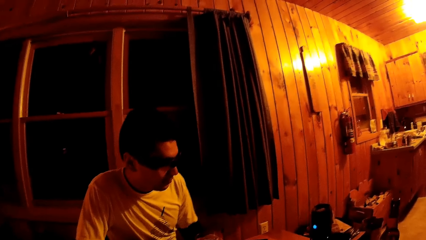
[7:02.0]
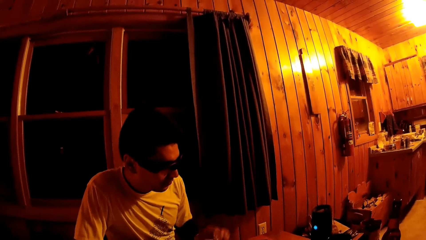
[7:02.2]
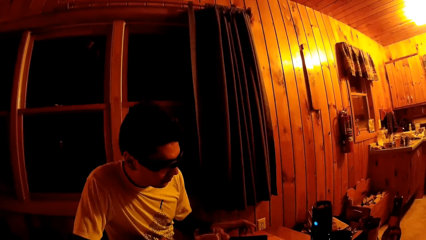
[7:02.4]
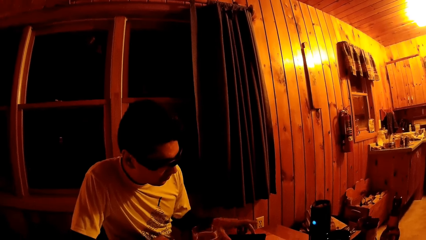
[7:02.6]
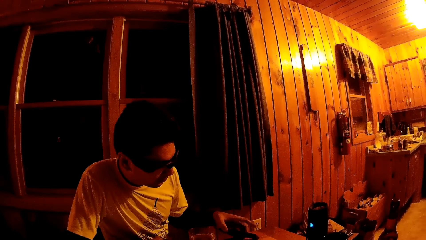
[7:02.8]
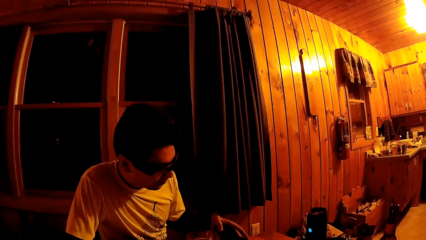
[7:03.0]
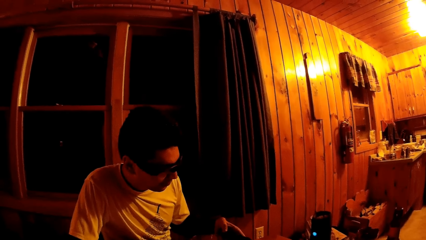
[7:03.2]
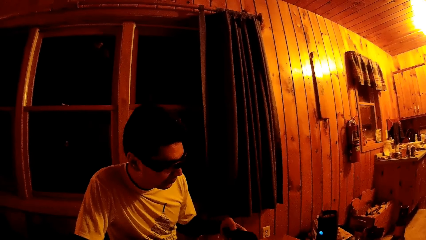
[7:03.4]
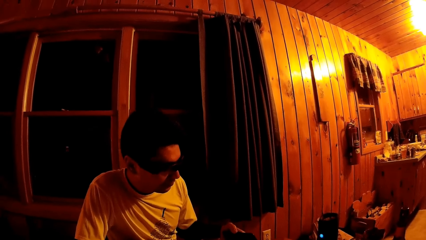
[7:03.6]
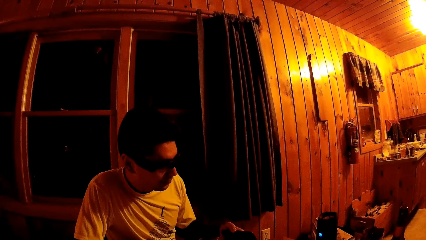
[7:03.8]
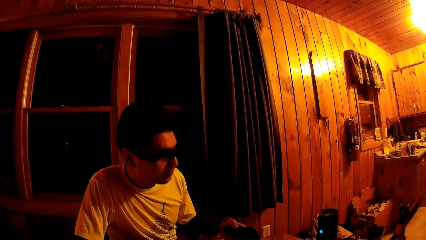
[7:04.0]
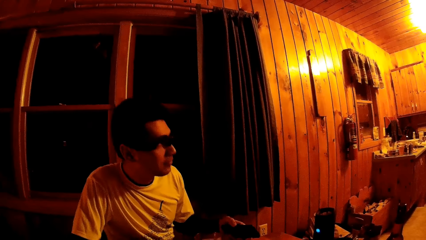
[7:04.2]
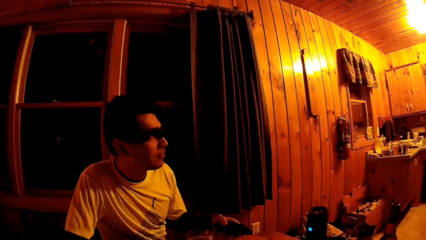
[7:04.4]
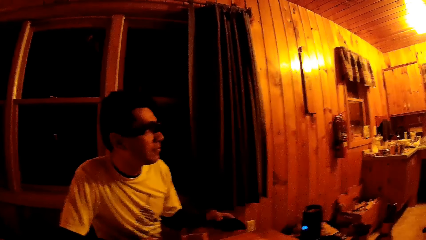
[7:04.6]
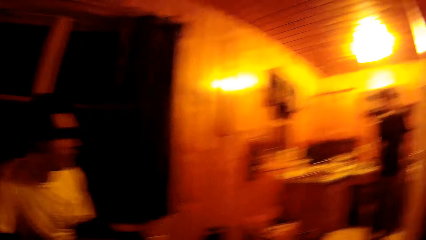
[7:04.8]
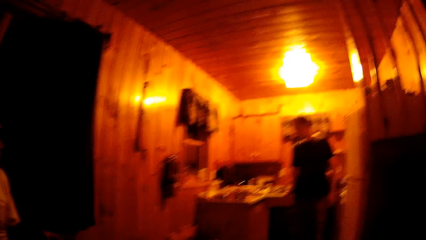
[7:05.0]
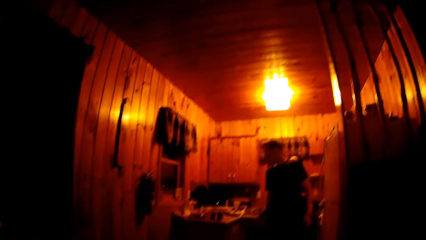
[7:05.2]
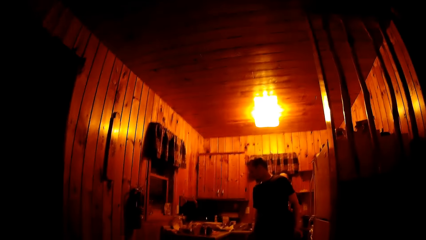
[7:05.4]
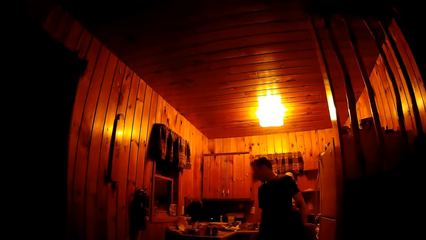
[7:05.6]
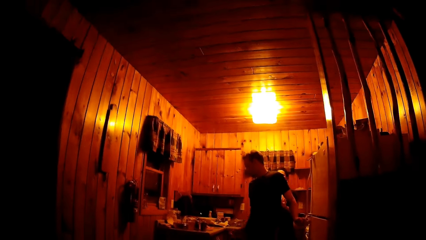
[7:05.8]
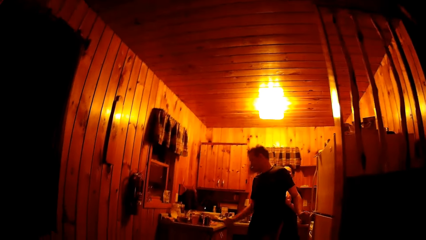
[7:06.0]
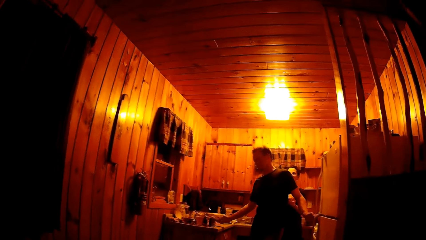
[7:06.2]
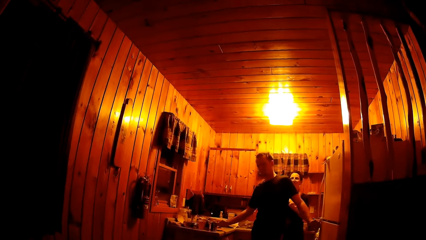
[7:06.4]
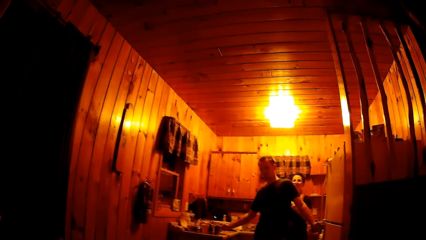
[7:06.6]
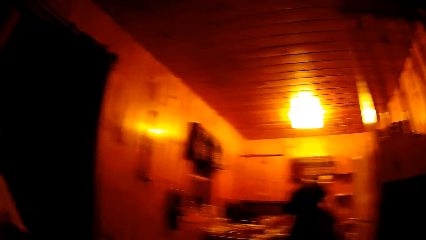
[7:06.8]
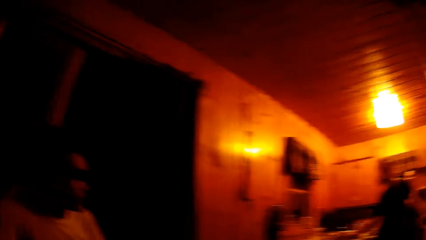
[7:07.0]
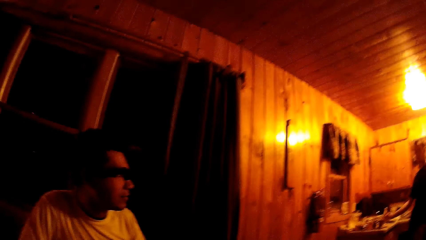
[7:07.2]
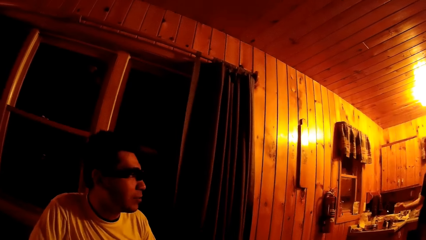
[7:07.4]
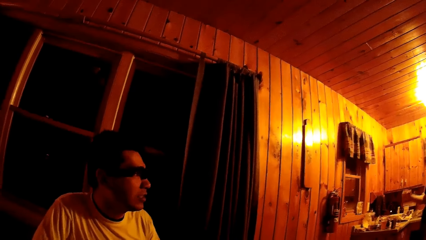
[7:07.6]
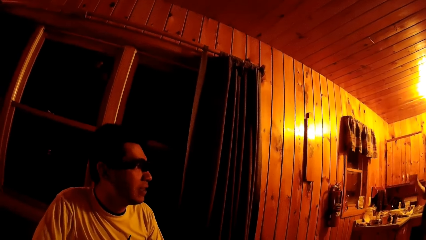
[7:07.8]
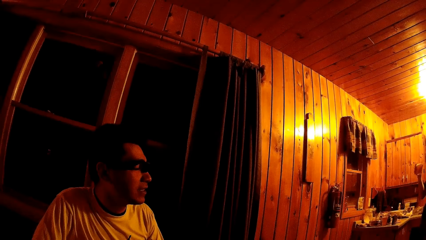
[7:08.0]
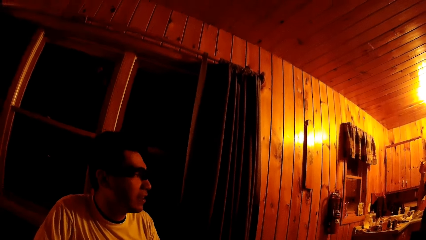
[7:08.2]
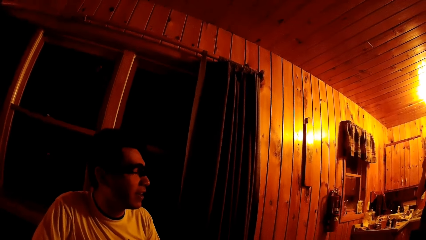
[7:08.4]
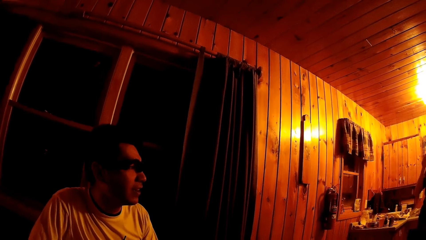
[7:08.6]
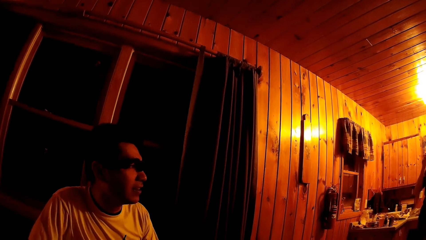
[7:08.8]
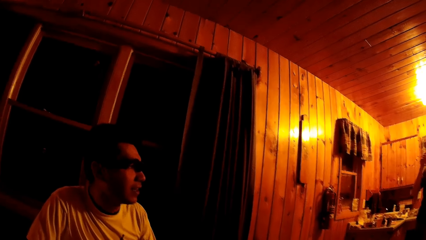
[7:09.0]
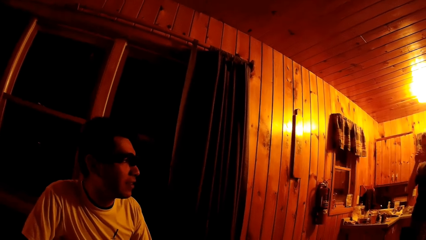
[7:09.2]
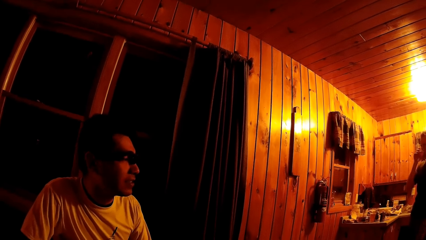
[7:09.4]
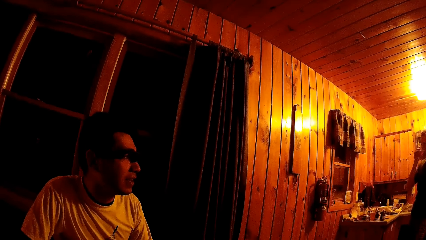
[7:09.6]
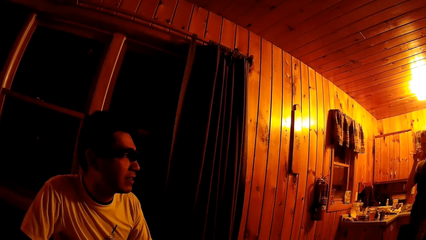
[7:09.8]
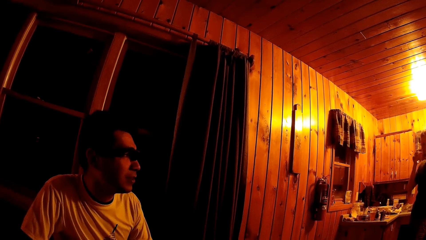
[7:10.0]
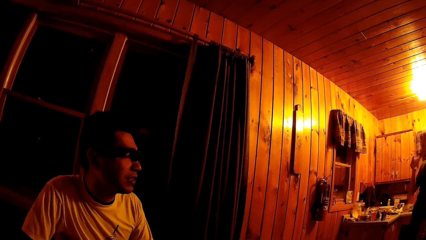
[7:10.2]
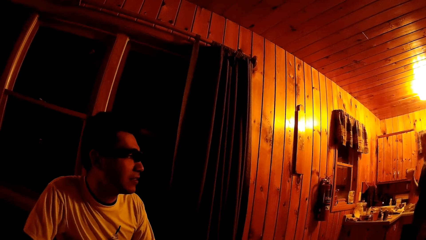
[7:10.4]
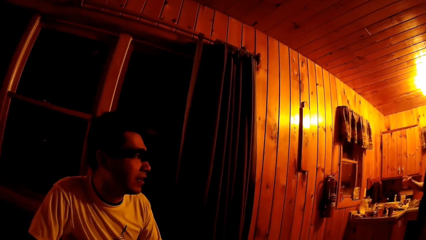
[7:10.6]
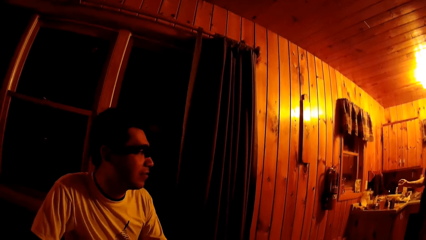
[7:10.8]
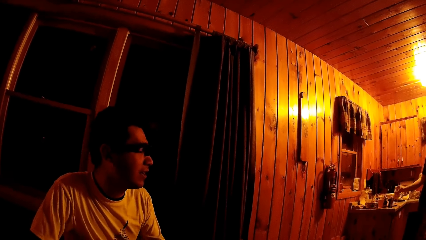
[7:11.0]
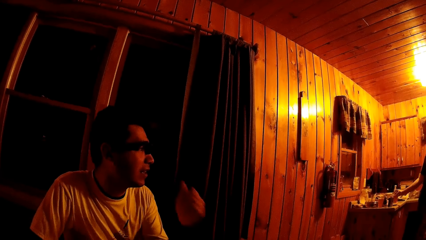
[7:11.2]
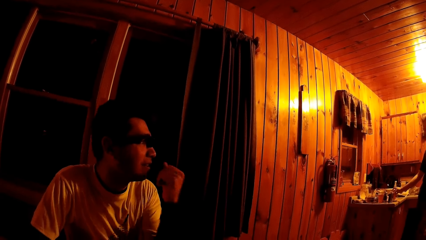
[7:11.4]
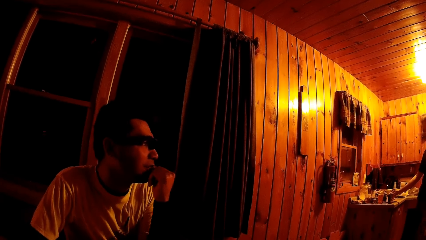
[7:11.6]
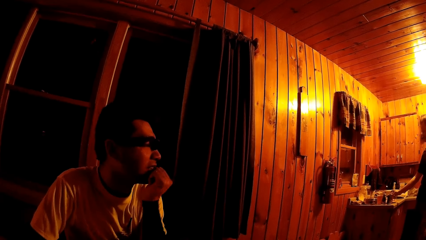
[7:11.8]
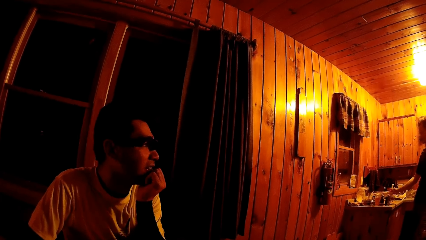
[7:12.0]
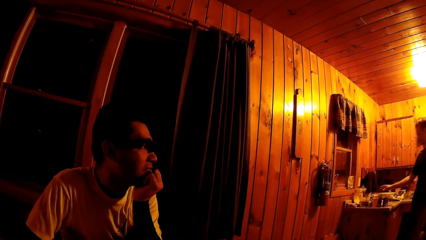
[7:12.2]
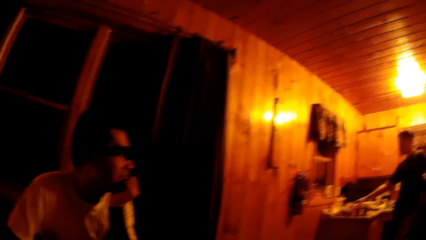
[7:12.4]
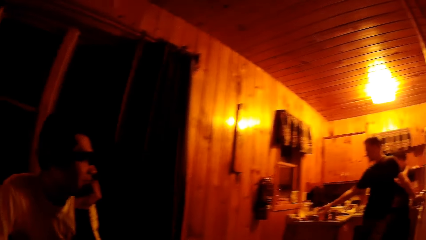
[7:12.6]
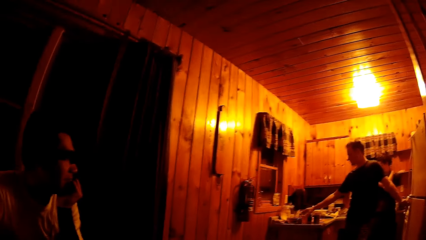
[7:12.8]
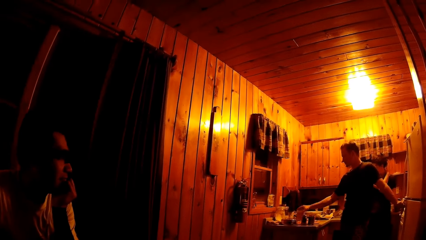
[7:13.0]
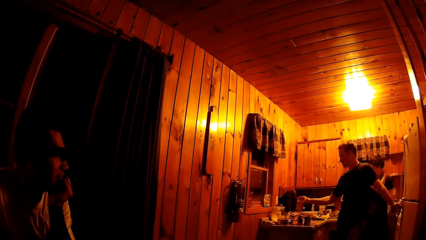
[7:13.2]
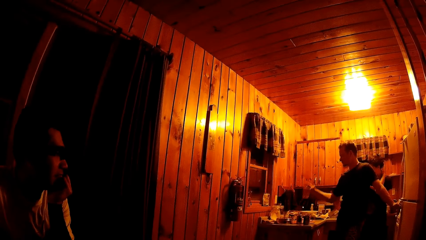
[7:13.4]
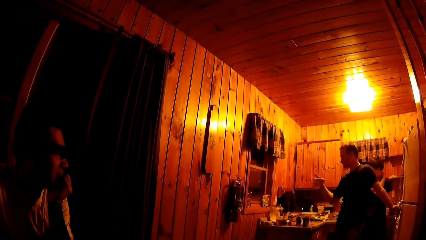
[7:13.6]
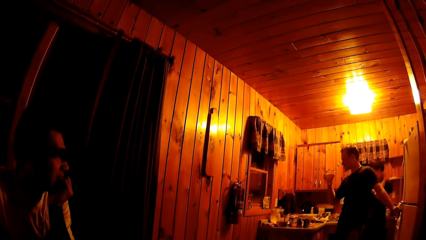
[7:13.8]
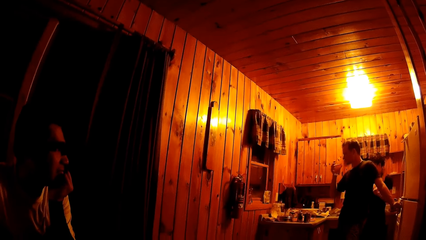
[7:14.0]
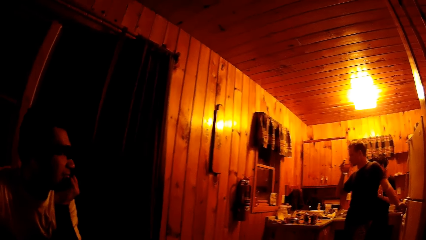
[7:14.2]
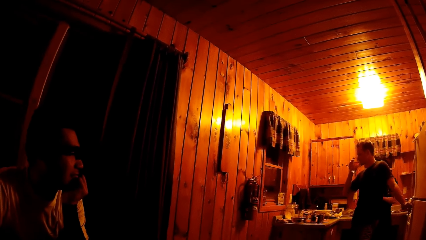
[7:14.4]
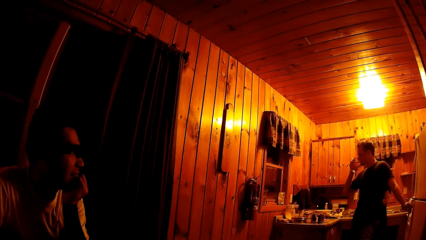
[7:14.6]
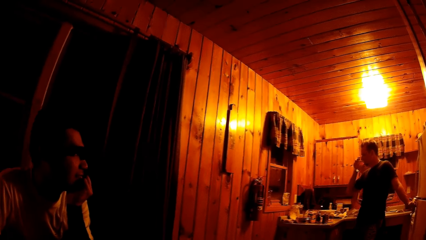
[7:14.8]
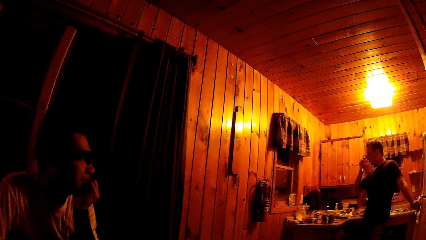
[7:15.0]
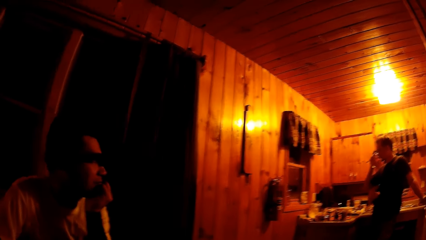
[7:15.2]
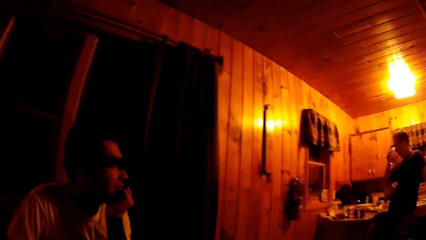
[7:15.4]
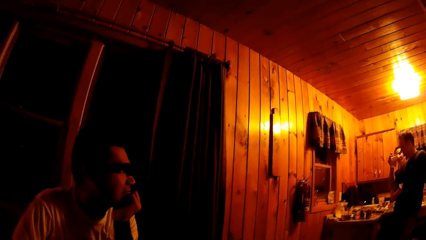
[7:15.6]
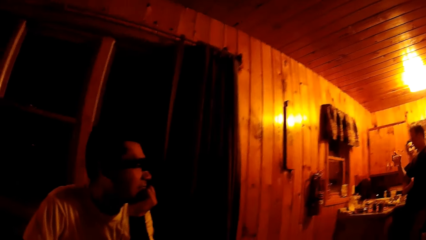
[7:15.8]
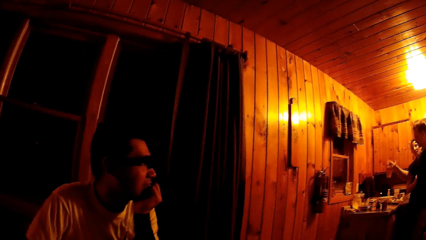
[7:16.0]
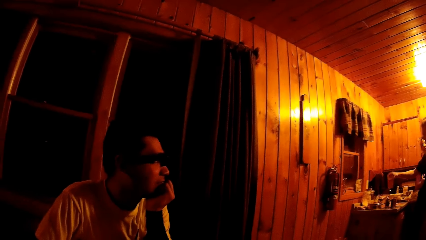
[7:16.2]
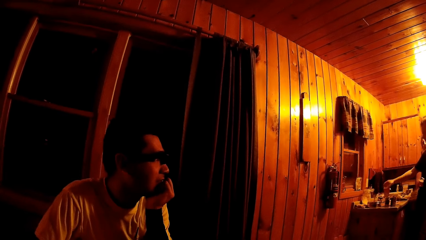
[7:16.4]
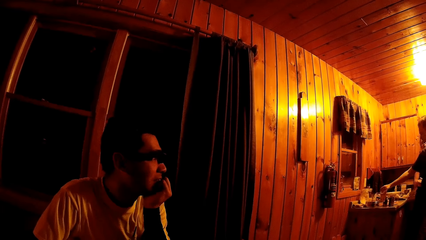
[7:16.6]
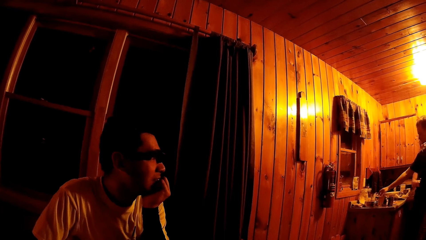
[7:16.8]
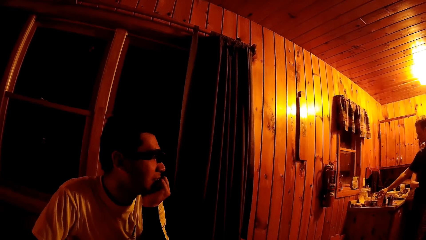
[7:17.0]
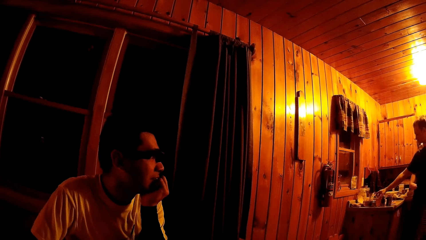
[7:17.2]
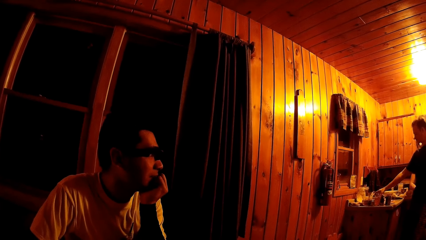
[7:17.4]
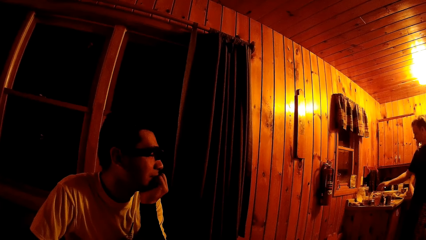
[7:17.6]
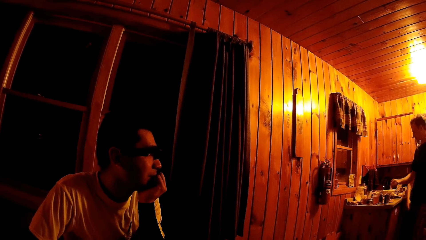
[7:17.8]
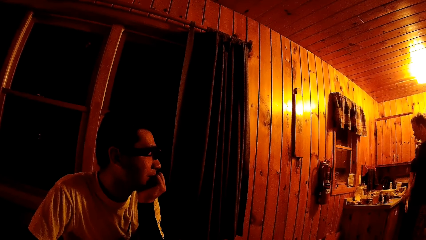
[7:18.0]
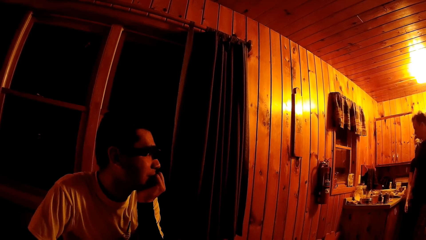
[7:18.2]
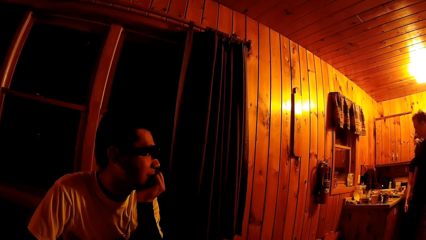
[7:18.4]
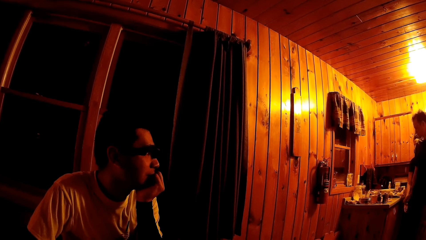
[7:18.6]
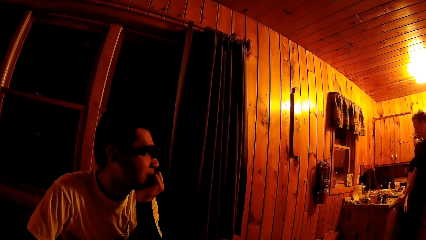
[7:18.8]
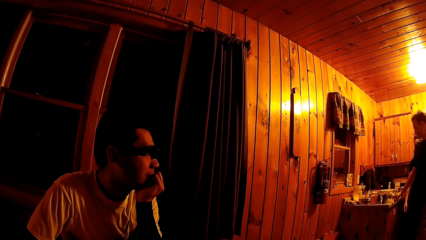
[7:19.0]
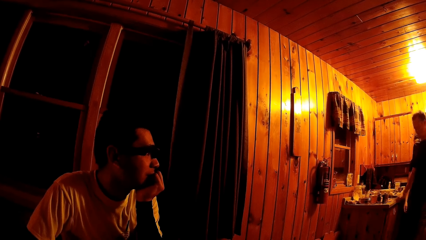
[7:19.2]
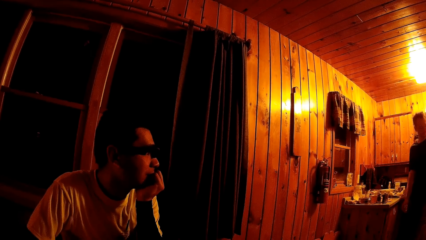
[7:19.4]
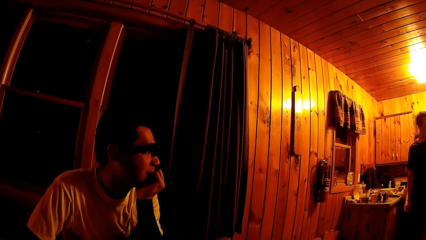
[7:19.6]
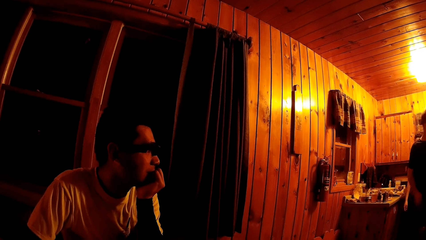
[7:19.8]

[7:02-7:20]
The man picks up a cellphone on the table with his left hand. Another man picks up a cup on the countertop in the kitchen with his right hand. The first man converses with the other man and a woman. The other man drinks from the cup in his right hand. He drops the cup in his right hand on the countertop. He picks up the cup on the countertop in the kitchen with his right hand. He drinks from the cup in his right hand. He drops the cup in his right hand on the countertop.
